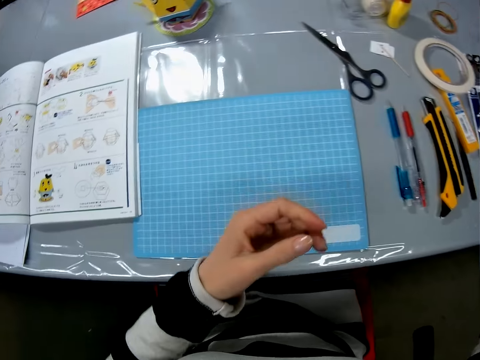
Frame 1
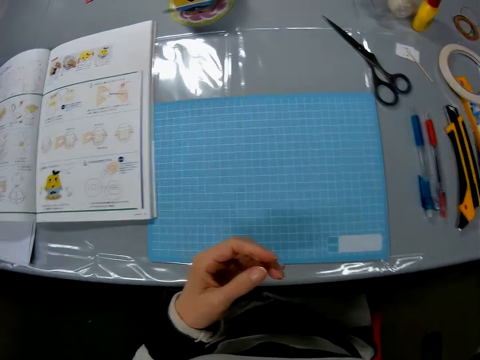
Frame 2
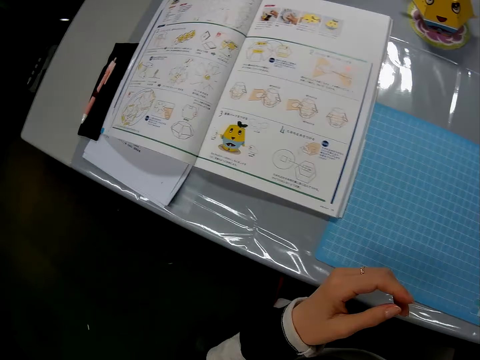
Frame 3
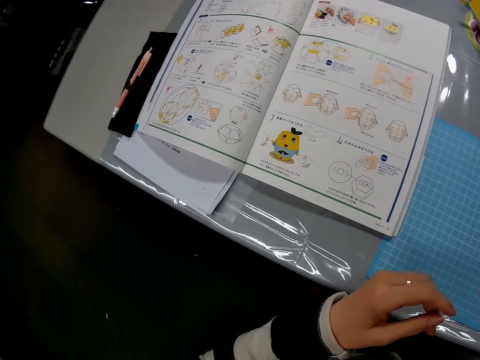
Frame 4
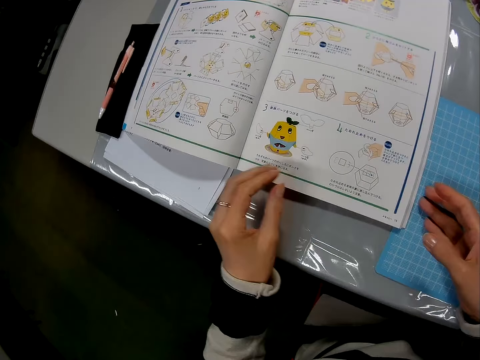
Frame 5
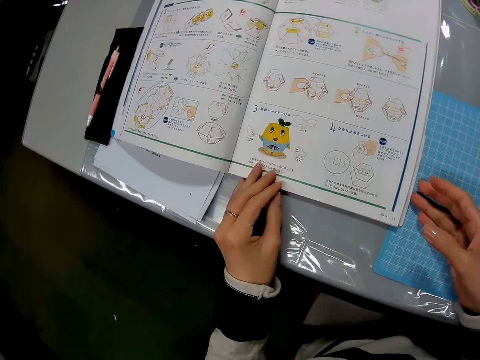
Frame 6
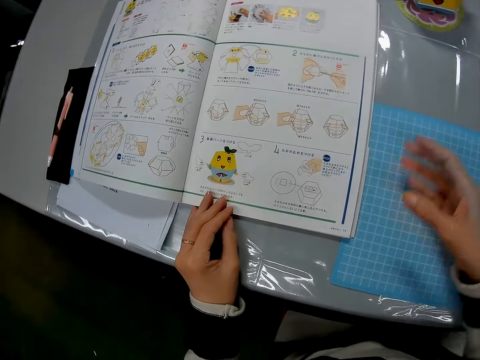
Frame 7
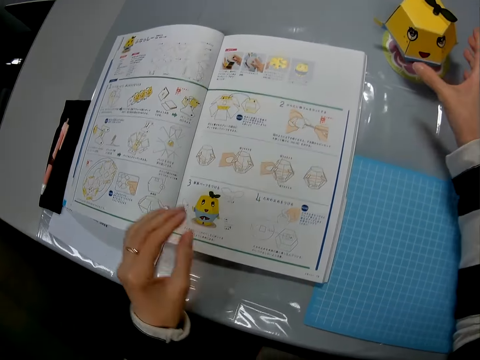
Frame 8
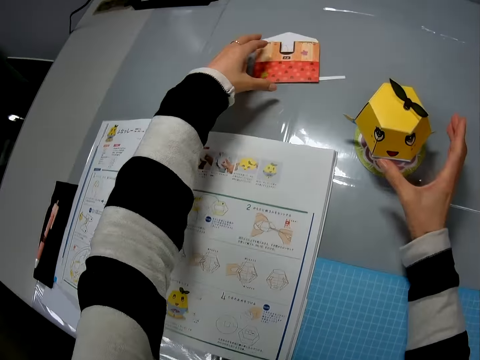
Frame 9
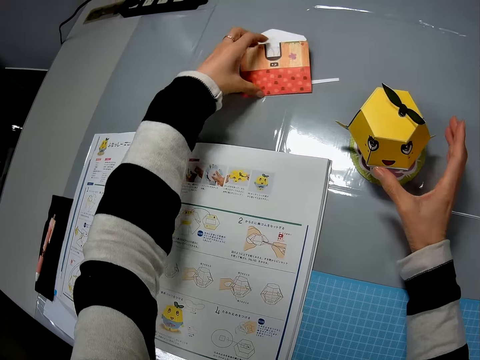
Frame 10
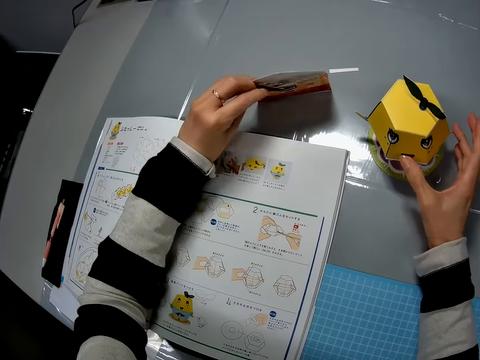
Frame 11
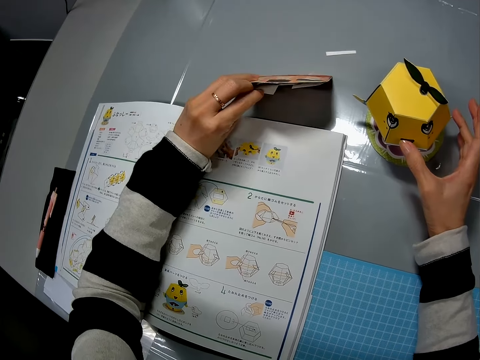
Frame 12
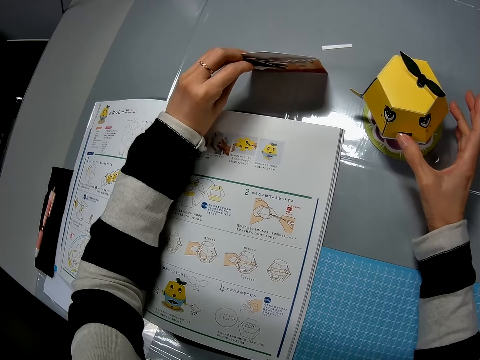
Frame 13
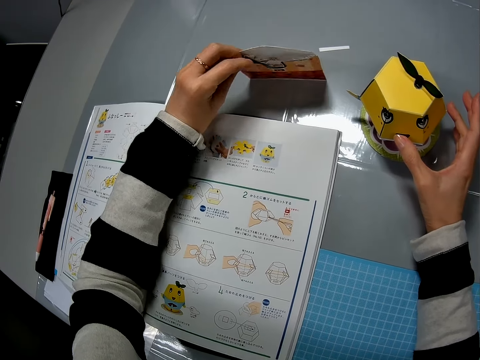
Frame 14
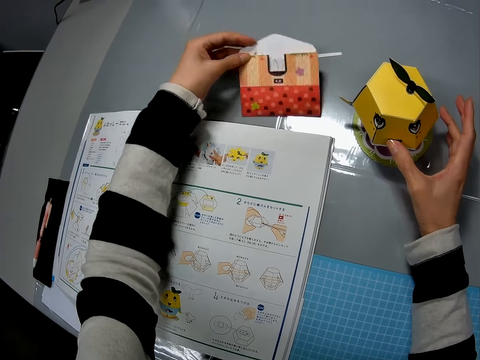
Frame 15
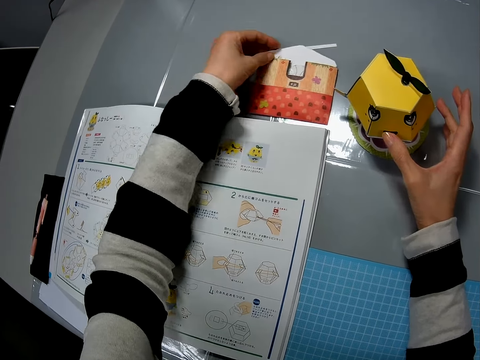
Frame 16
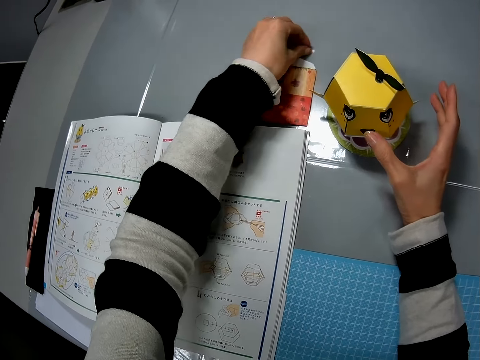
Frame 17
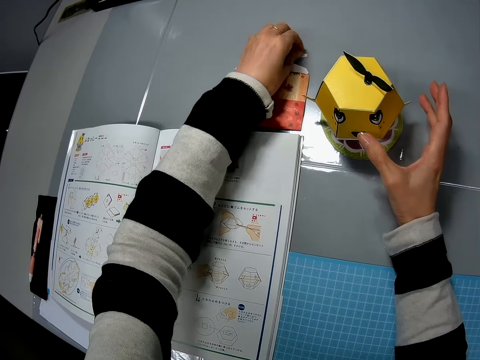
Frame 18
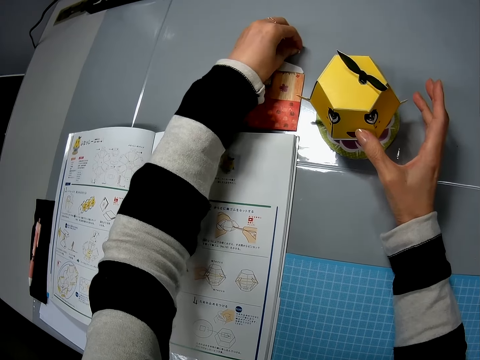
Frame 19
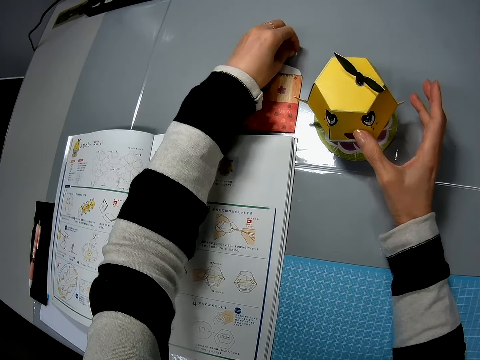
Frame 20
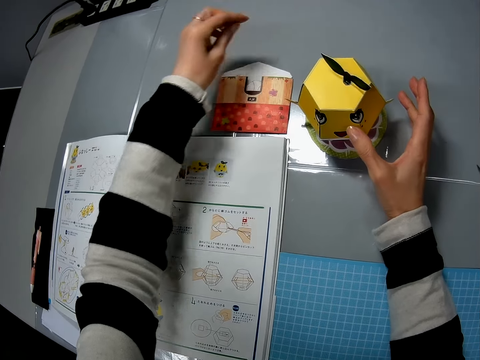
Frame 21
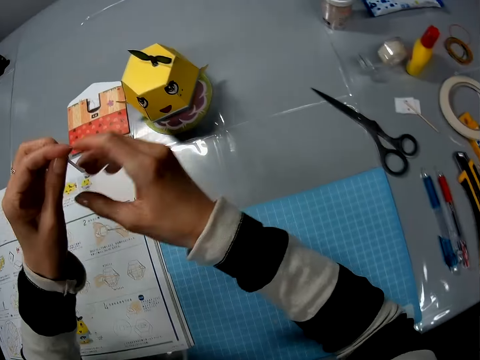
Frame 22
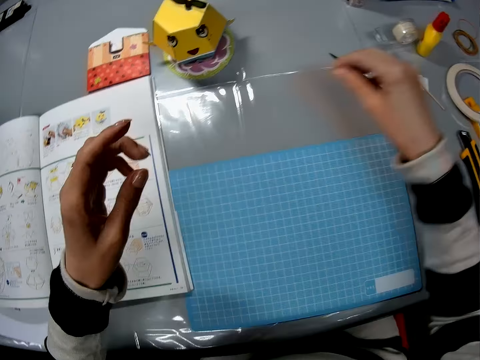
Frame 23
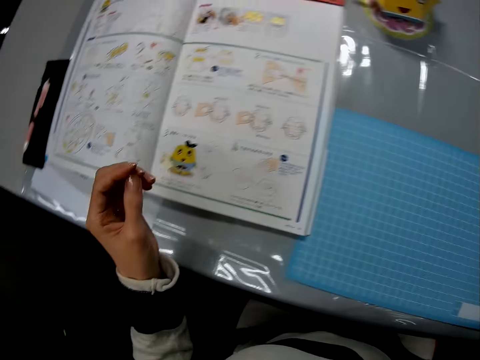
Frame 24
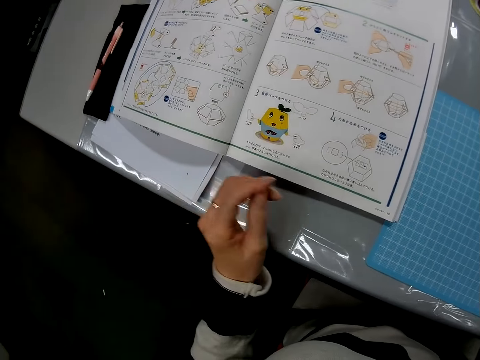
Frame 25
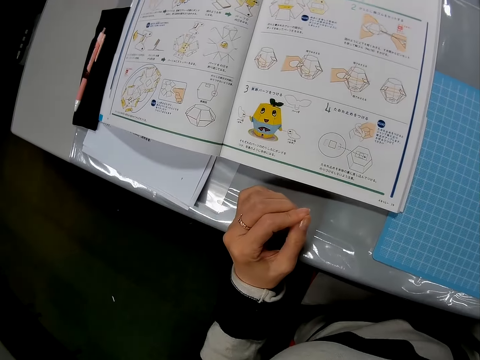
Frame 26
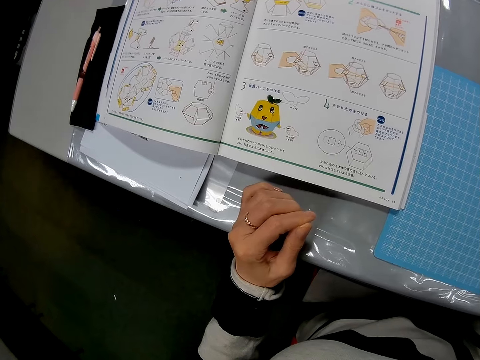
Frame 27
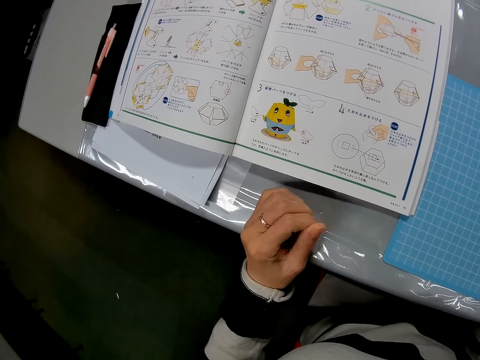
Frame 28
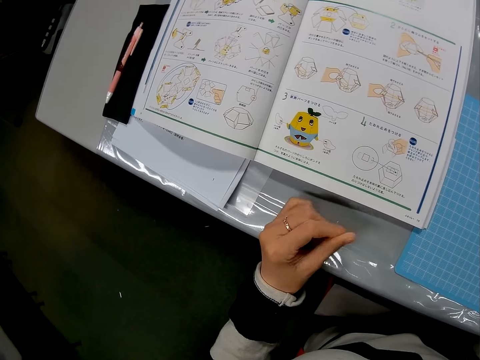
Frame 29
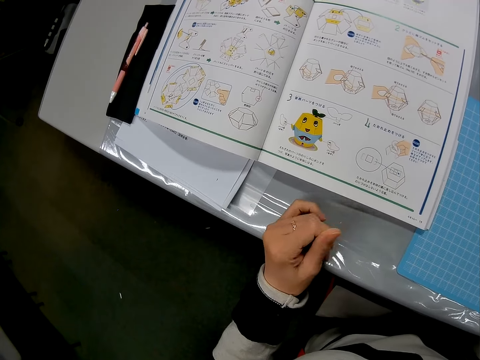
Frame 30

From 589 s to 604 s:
The camera wearer drops the measuring ruler on the table with her right hand. She touches an instruction manual on the table. She holds the toy craft with her right hand. She lifts up an envelope from the table with her left hand. She checks the envelope on the table with her left hand. She drops the envelope on the table with her left hand. She picks up a white paper strip from the table. She transfers the white paper strip from her left hand to her right hand. She drops the white paper strip on the table. She wiggles her left fingers on the table.

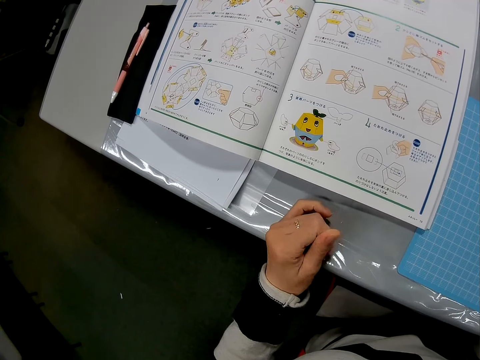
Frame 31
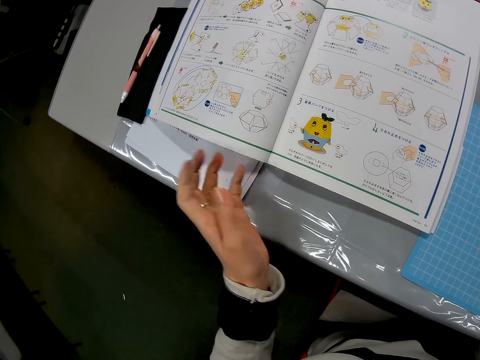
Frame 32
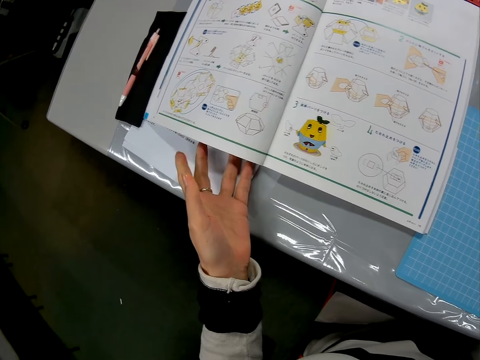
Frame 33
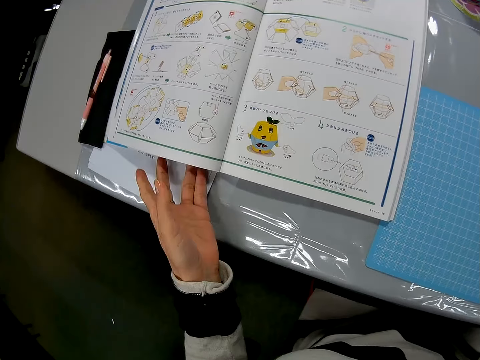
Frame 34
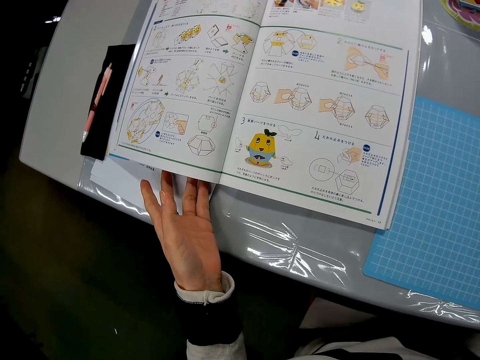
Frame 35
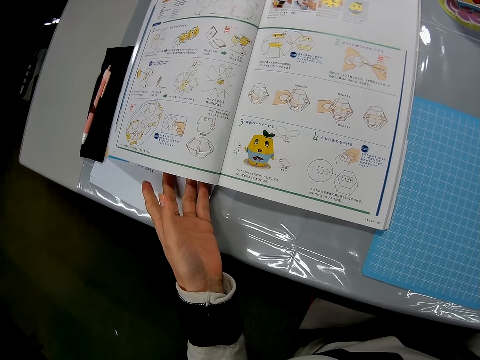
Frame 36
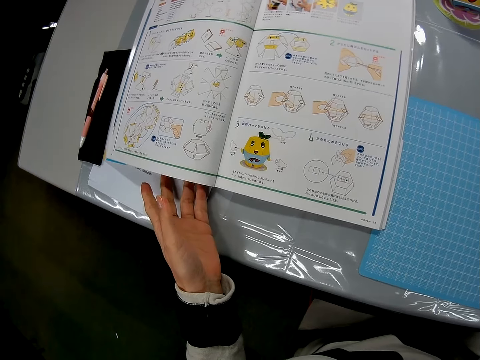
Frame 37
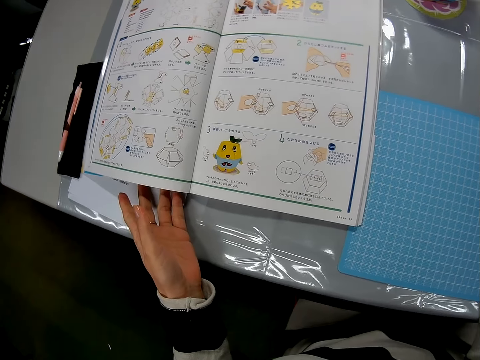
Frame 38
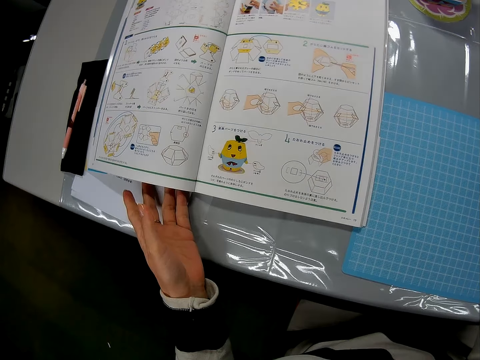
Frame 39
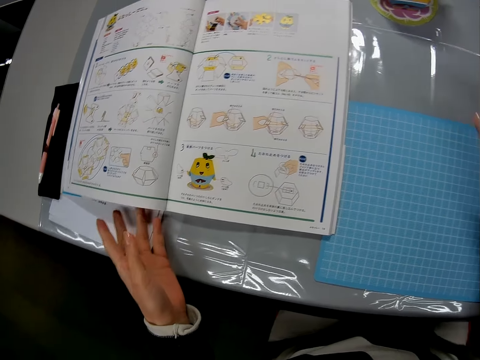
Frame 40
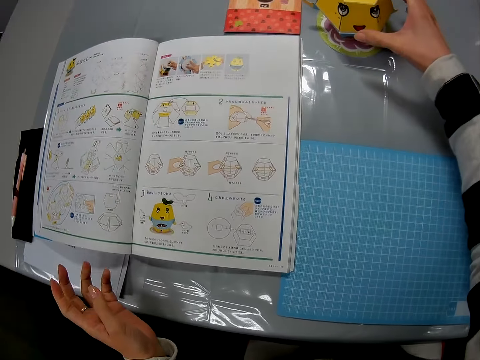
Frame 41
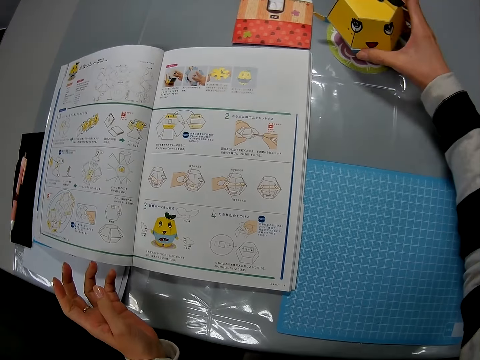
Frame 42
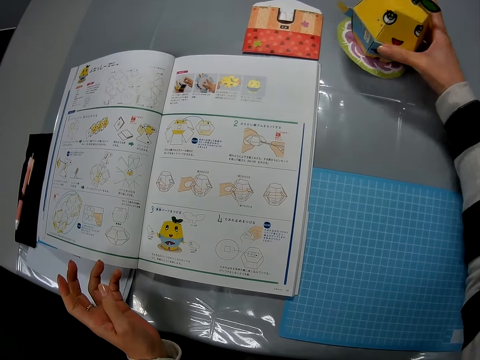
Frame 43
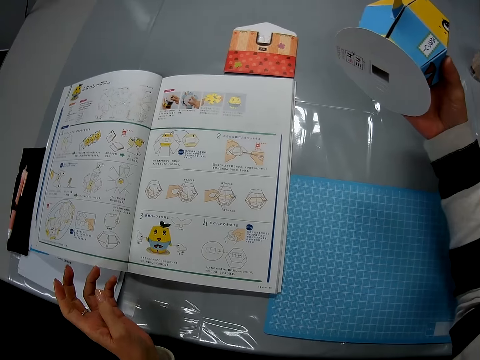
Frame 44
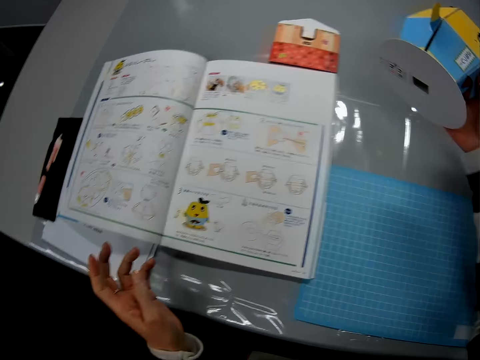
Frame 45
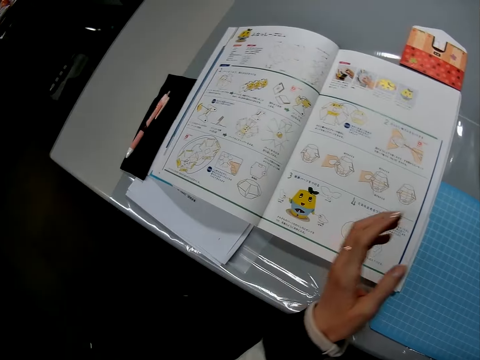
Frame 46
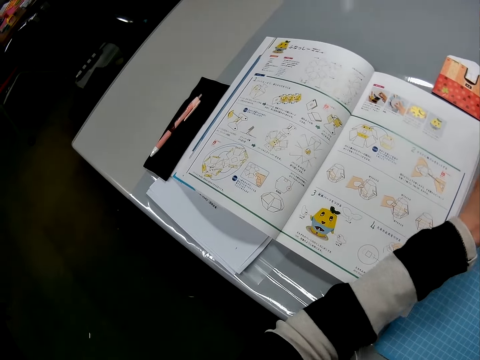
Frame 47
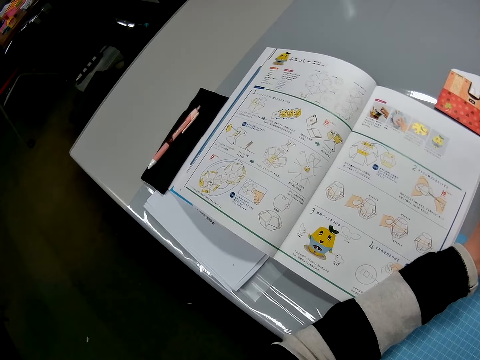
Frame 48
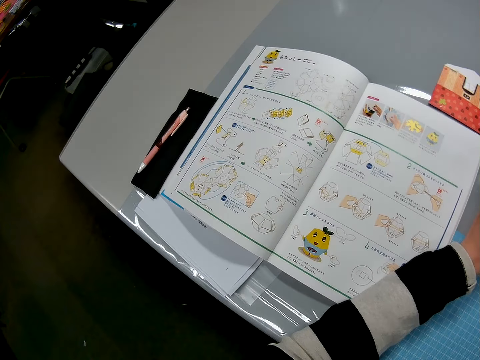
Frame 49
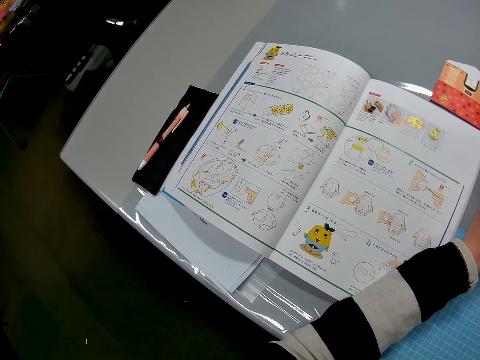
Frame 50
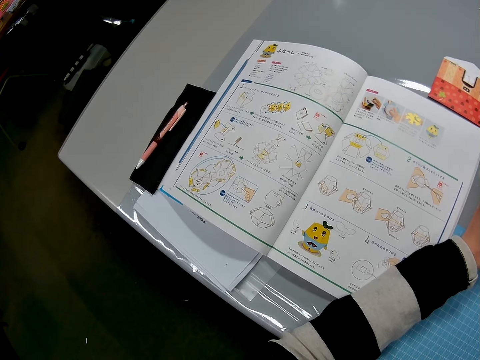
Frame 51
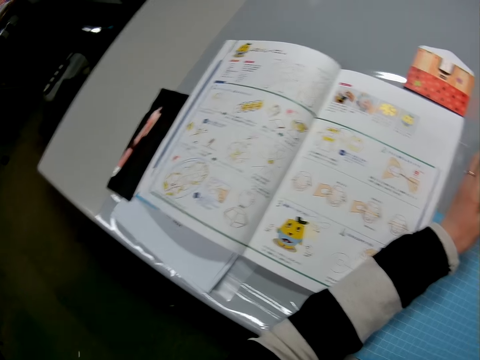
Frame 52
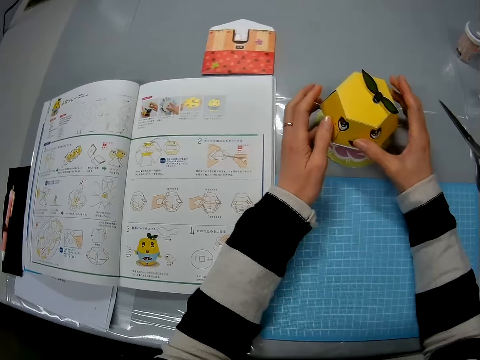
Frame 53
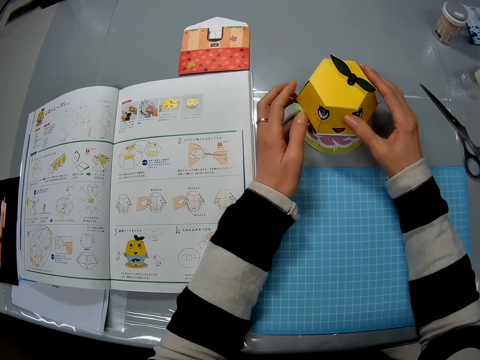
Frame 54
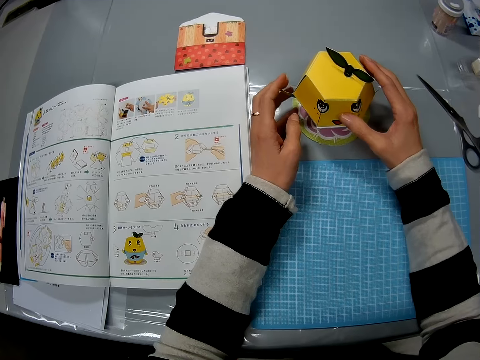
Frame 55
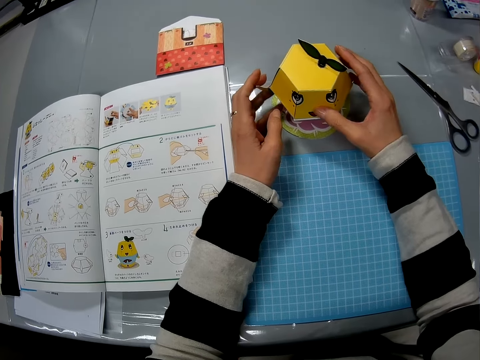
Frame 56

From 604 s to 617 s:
The camera wearer places her left hand beneath the instruction manual on the table. She lifts up the toy craft from the table. She drops the toy craft on the table. She checks the toy craft on the table.
